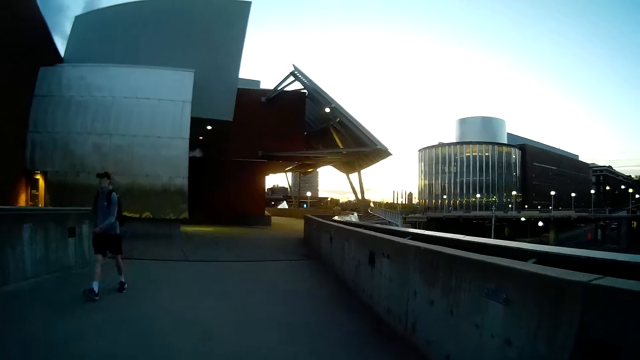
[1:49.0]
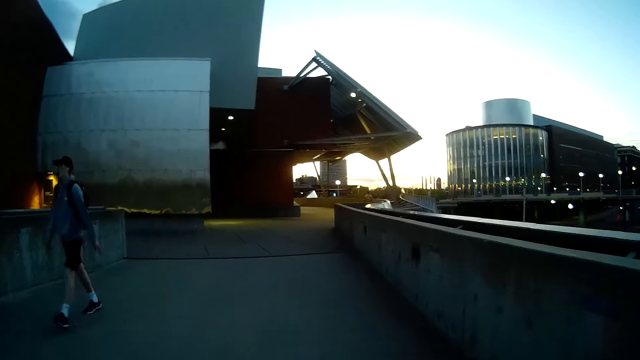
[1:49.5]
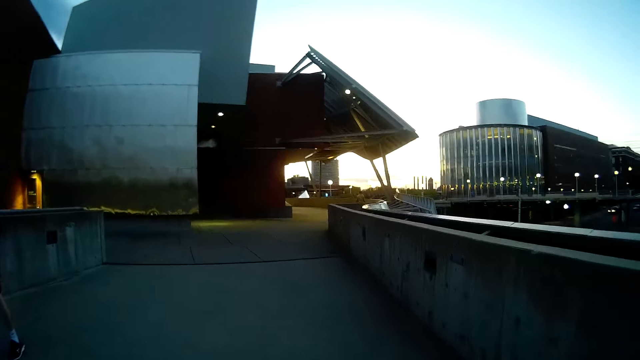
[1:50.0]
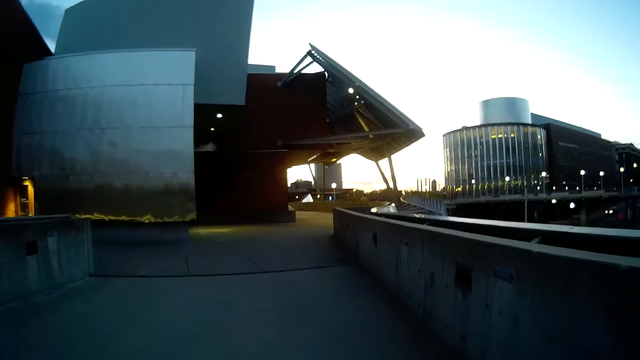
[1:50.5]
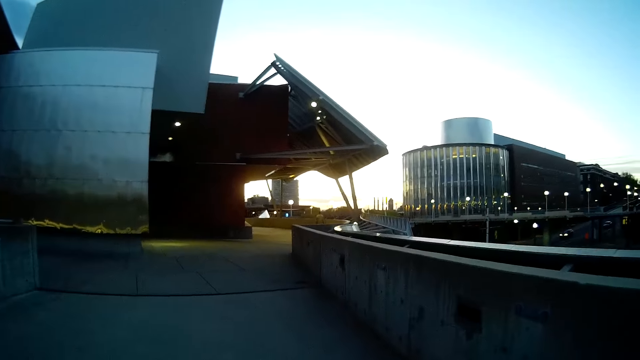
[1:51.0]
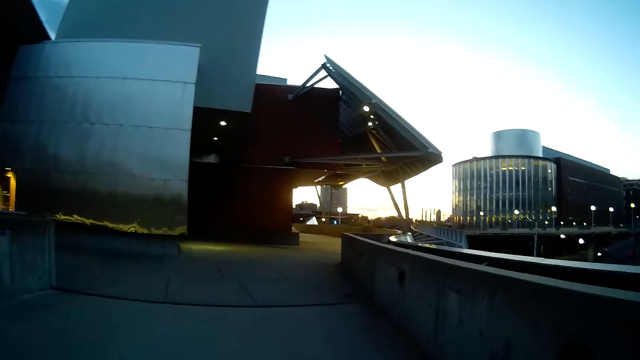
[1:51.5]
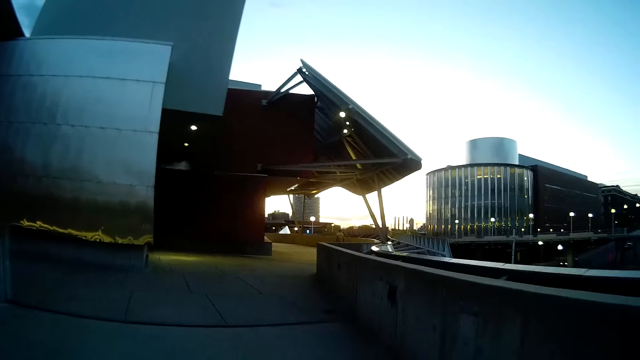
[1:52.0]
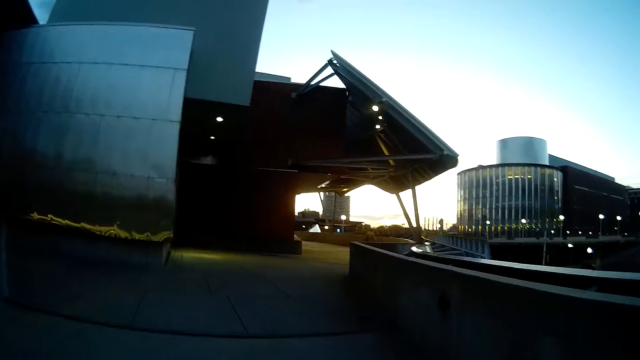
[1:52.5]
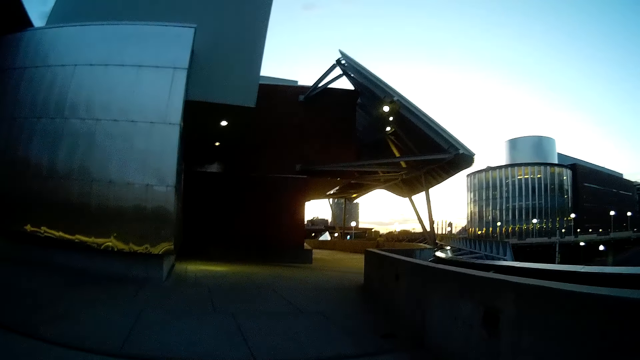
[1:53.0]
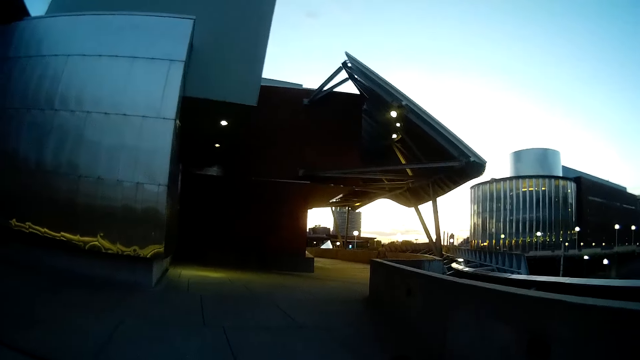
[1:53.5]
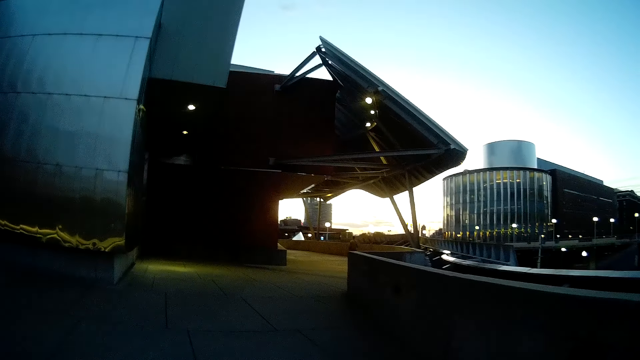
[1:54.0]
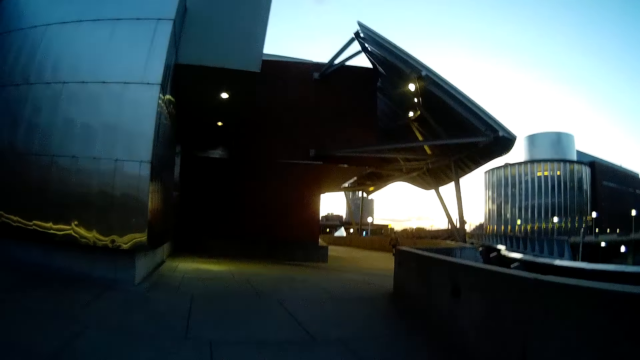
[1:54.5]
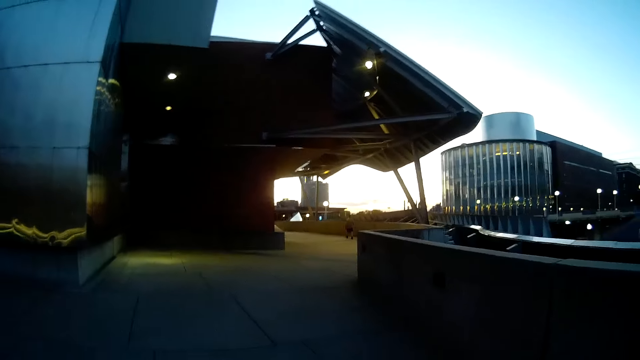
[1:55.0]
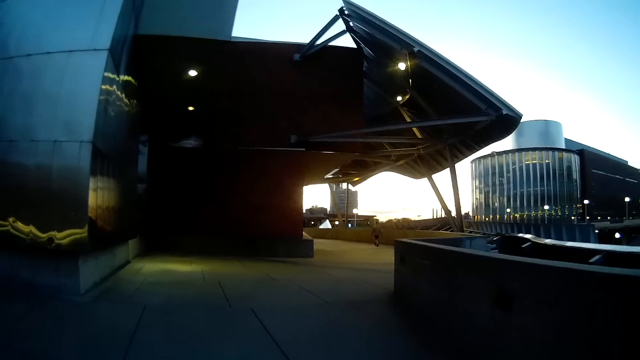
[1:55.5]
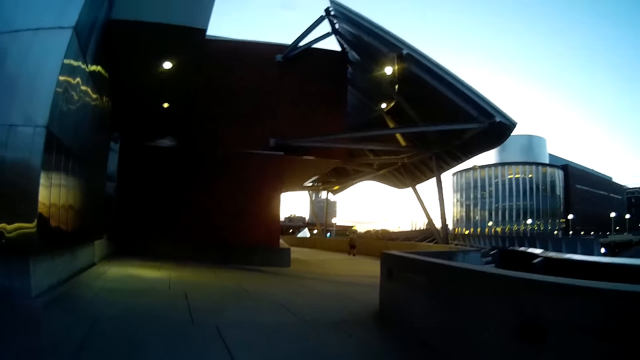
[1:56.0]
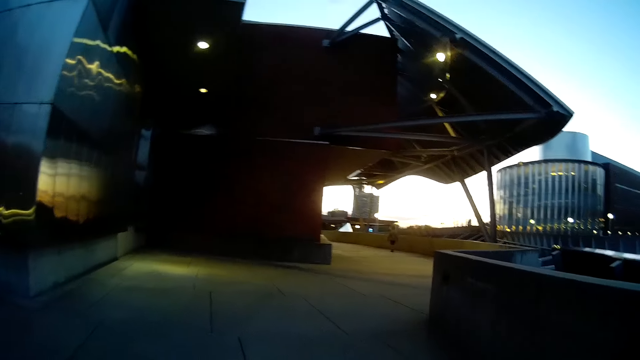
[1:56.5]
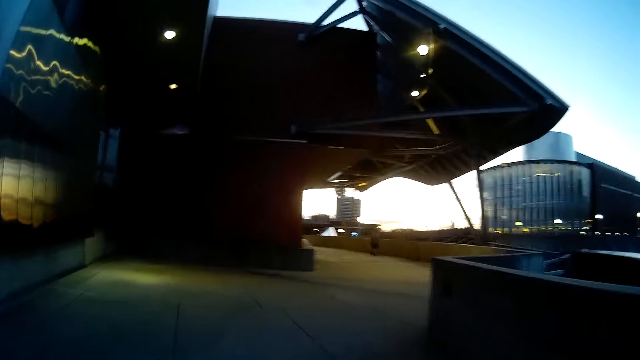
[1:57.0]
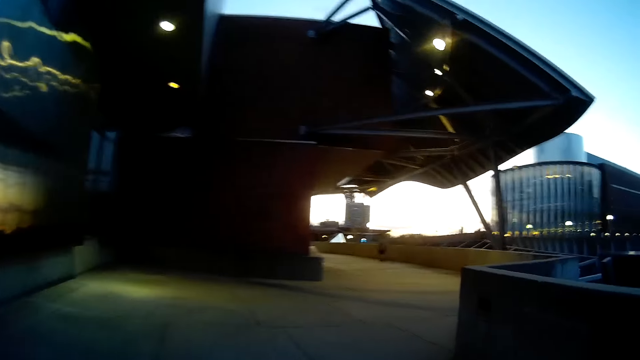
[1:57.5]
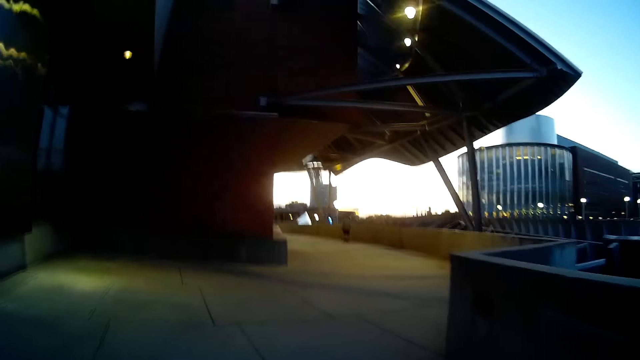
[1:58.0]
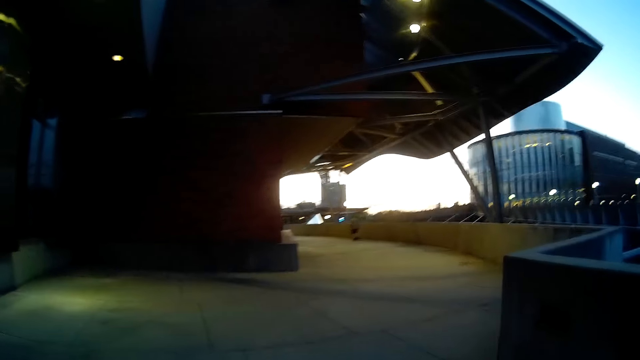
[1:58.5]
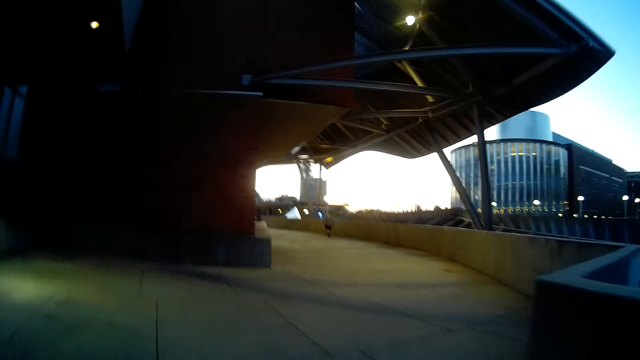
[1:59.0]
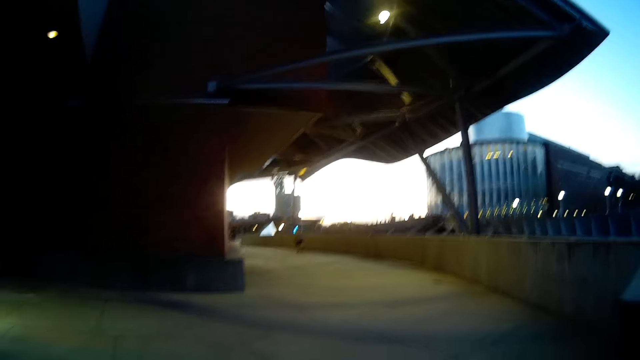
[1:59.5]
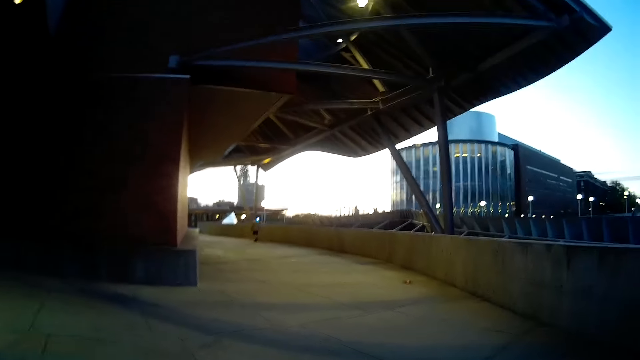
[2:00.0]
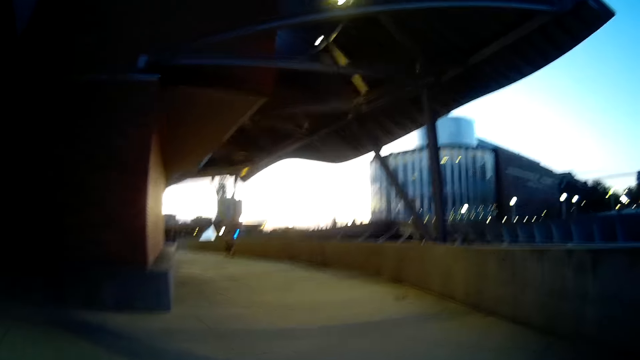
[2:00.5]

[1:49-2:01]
A man walks past the camera wearer. The camera wearer walks in the building.

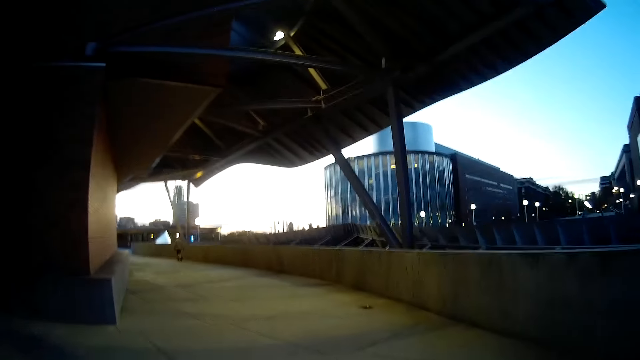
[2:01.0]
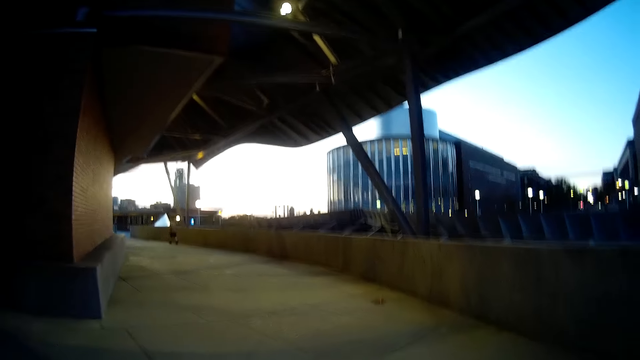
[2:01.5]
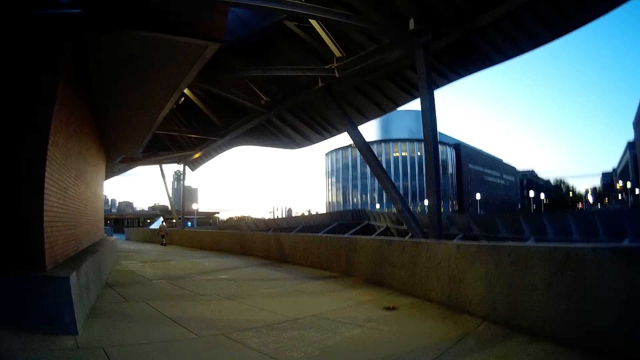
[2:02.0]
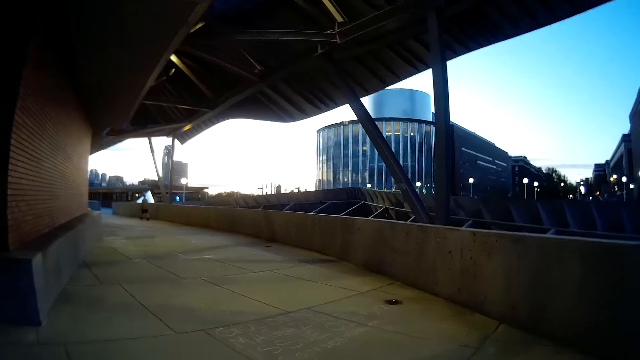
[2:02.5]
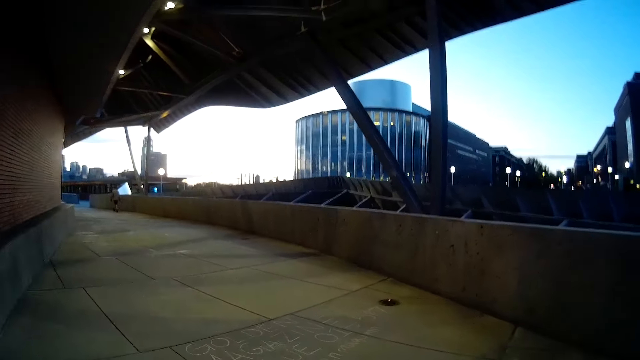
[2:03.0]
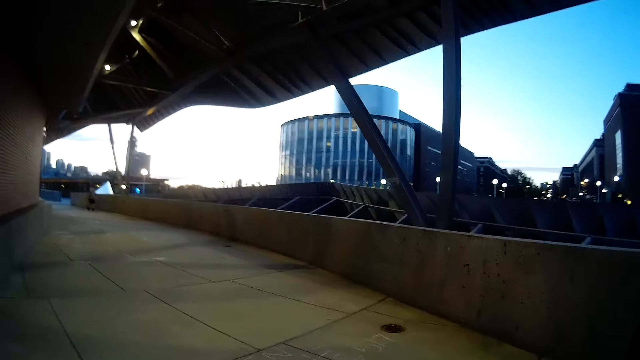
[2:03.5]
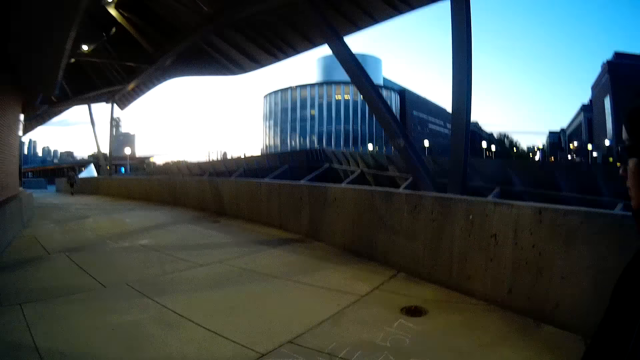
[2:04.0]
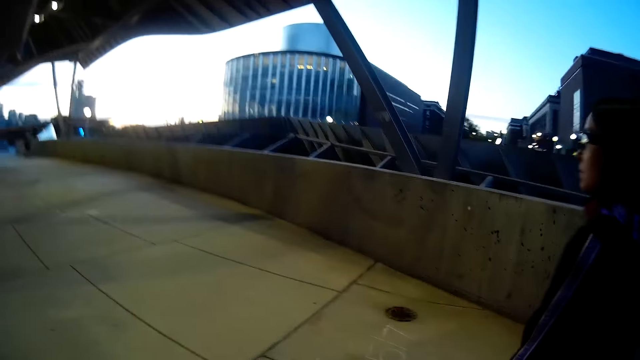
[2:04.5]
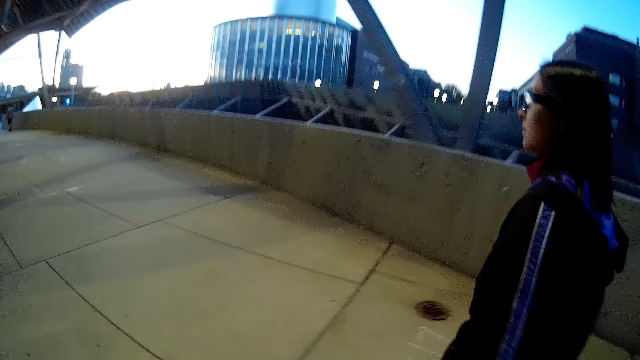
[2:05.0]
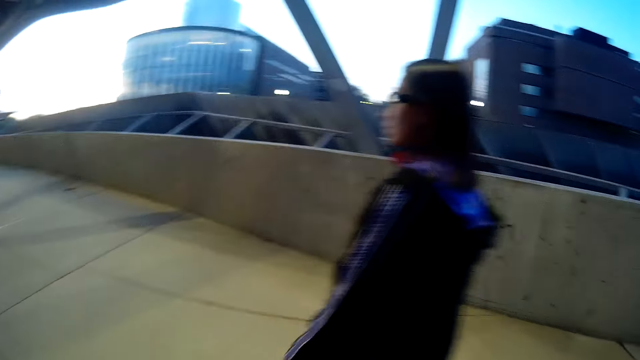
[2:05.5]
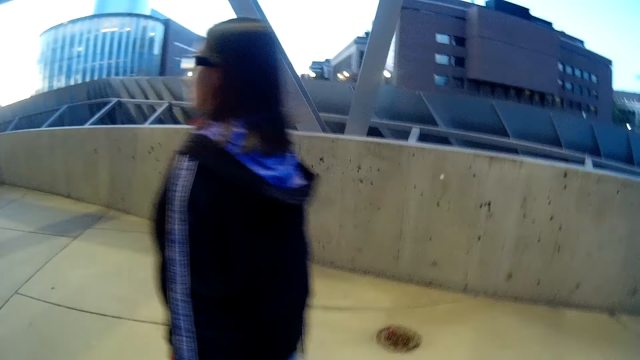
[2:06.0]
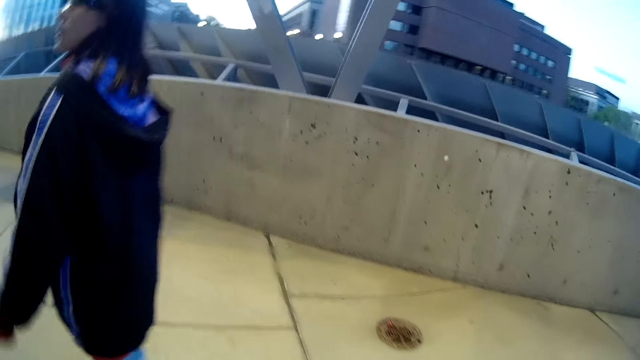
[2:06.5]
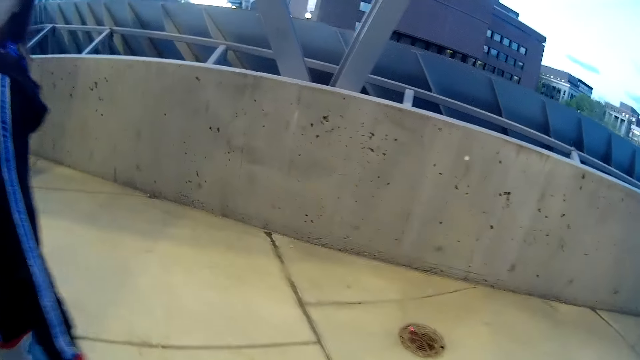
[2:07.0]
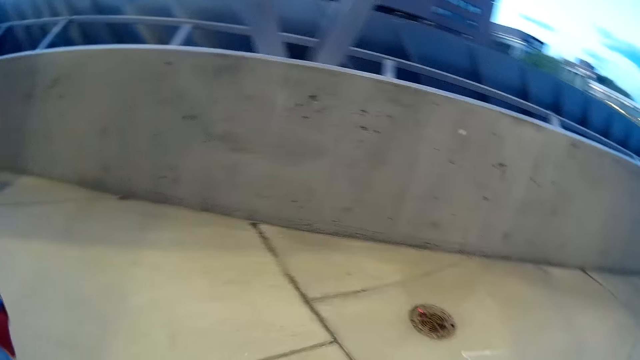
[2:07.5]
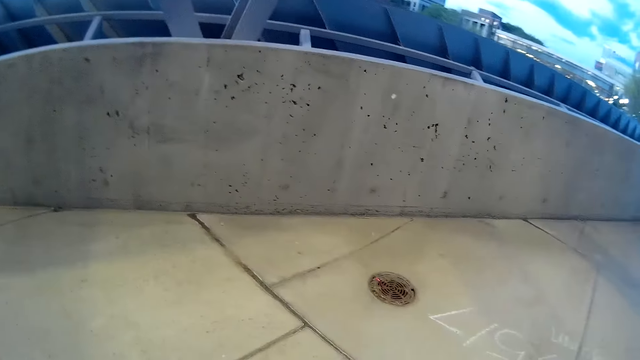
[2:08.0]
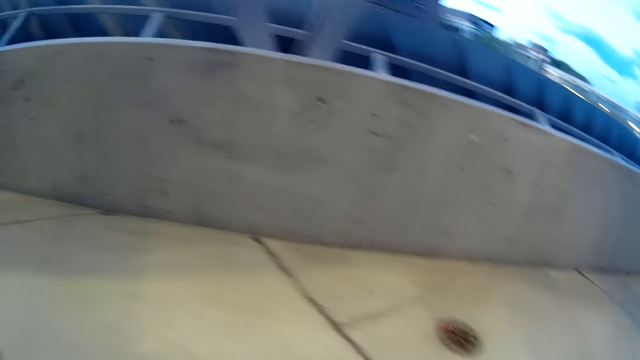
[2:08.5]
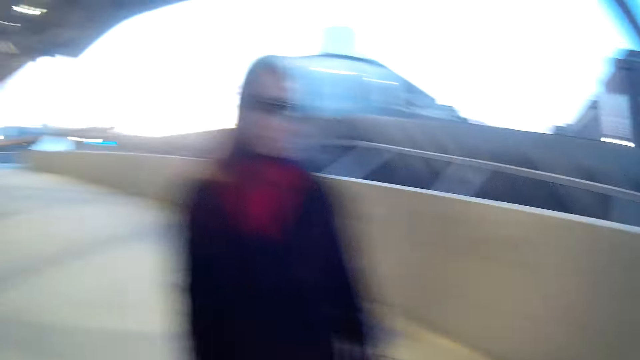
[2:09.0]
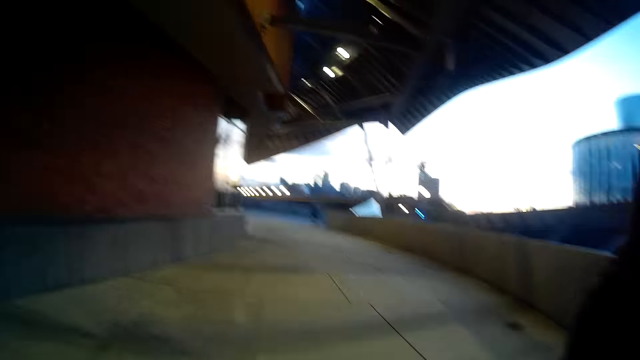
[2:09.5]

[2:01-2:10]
A woman walks past the camera wearer. The camera wearer converses with the woman. They turn around. They walk in the building.
